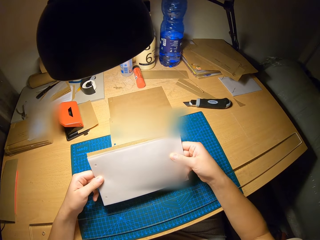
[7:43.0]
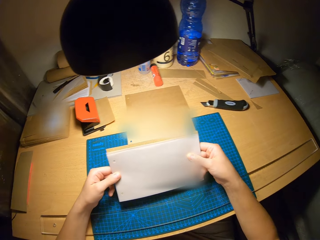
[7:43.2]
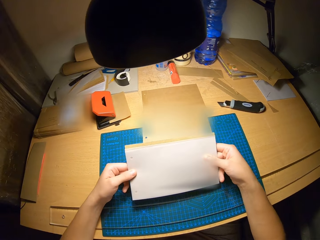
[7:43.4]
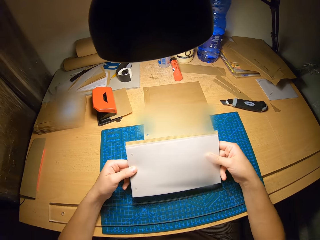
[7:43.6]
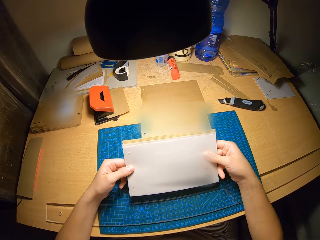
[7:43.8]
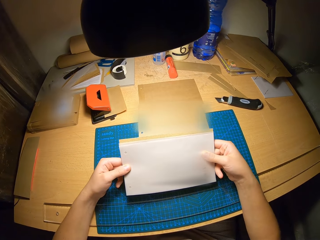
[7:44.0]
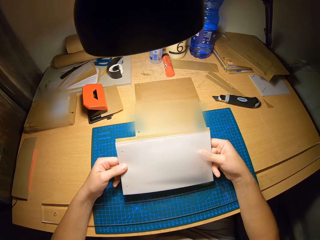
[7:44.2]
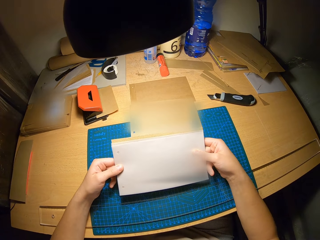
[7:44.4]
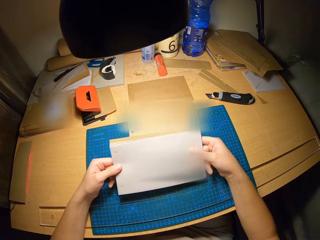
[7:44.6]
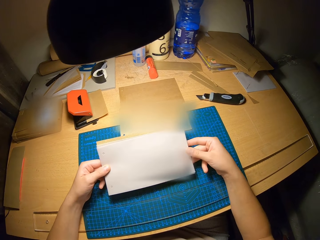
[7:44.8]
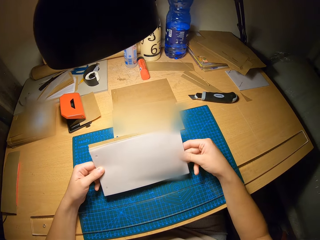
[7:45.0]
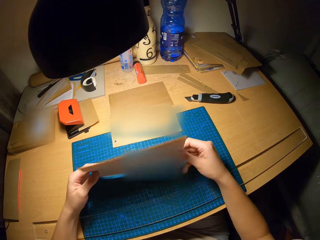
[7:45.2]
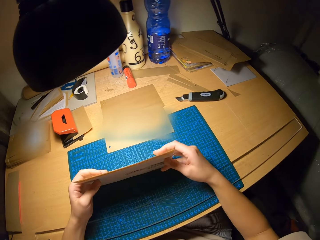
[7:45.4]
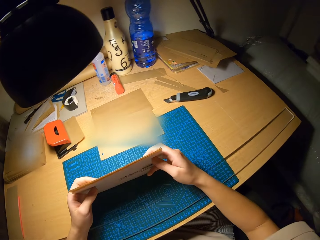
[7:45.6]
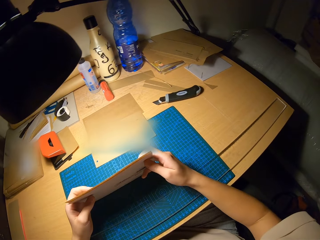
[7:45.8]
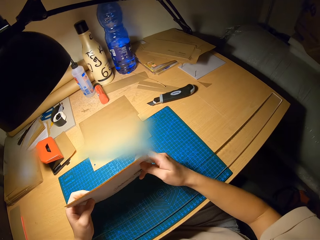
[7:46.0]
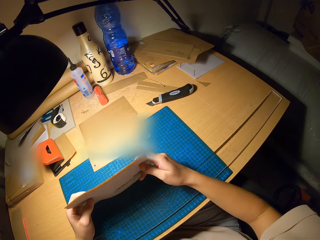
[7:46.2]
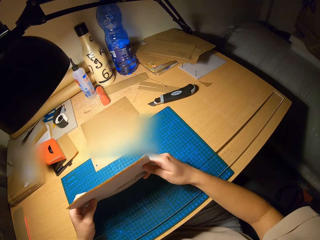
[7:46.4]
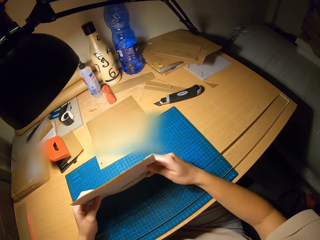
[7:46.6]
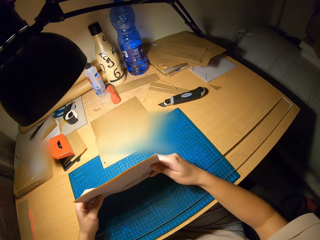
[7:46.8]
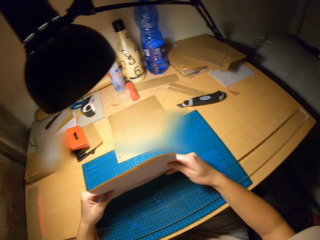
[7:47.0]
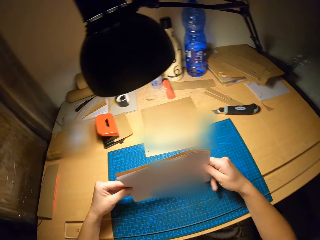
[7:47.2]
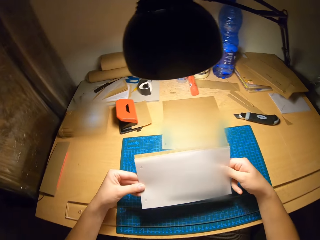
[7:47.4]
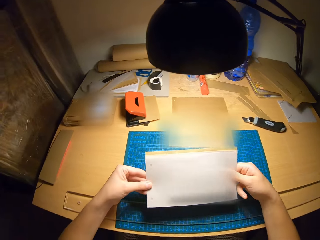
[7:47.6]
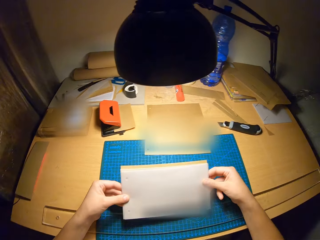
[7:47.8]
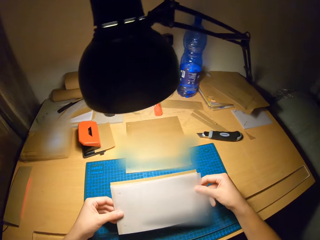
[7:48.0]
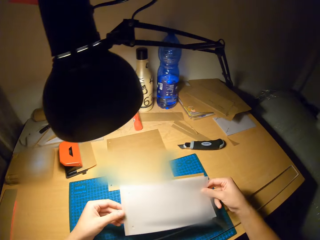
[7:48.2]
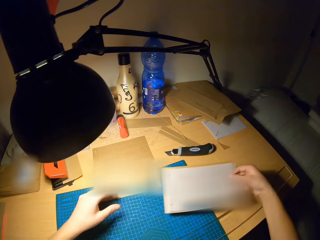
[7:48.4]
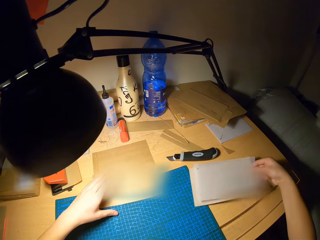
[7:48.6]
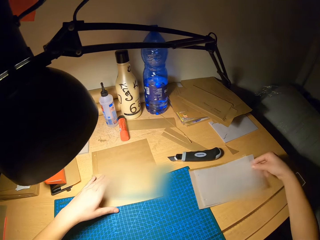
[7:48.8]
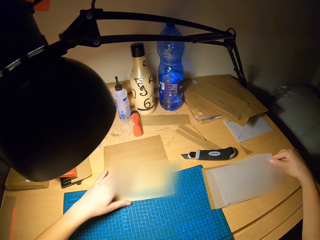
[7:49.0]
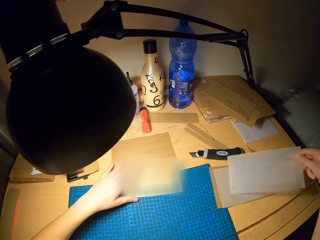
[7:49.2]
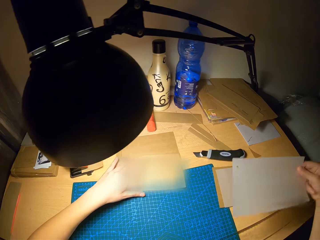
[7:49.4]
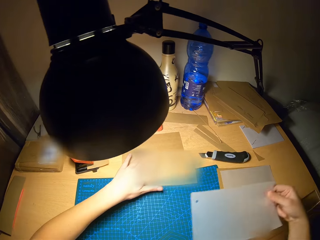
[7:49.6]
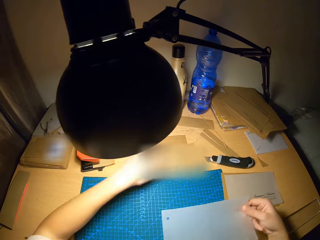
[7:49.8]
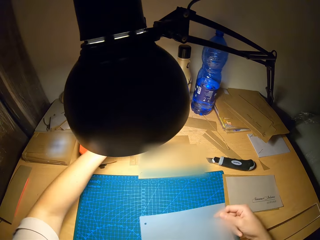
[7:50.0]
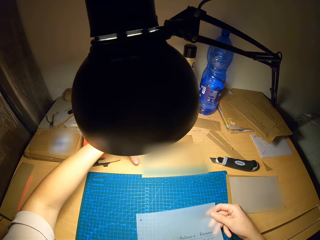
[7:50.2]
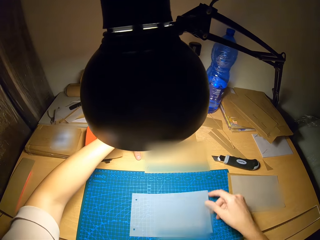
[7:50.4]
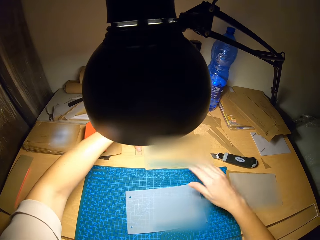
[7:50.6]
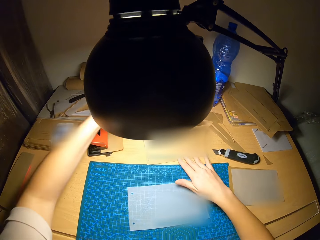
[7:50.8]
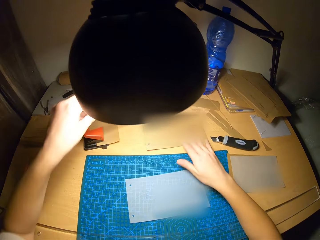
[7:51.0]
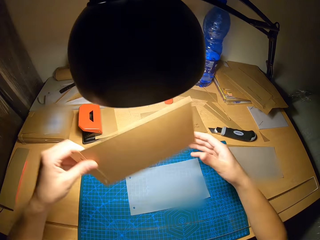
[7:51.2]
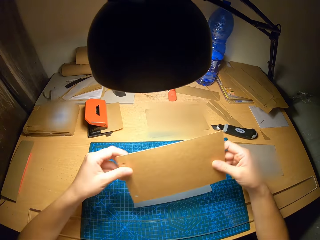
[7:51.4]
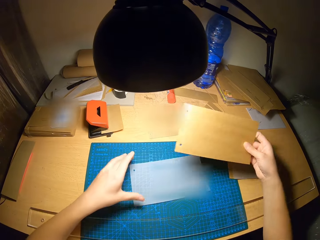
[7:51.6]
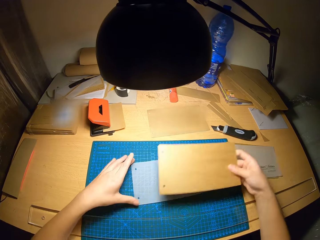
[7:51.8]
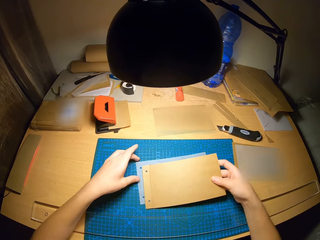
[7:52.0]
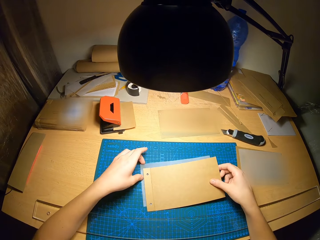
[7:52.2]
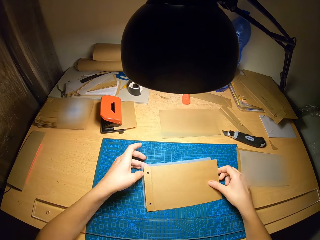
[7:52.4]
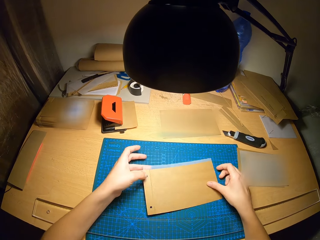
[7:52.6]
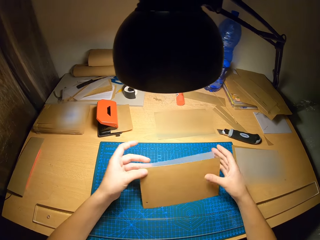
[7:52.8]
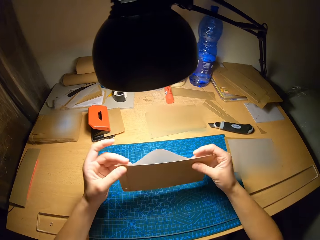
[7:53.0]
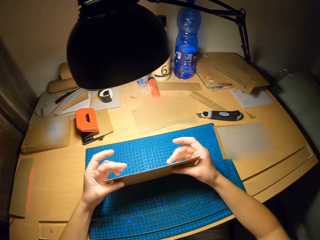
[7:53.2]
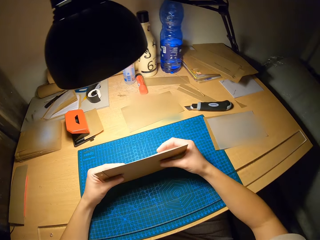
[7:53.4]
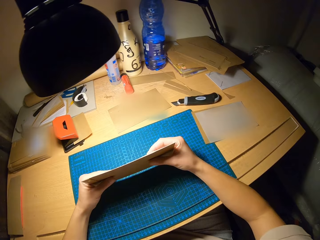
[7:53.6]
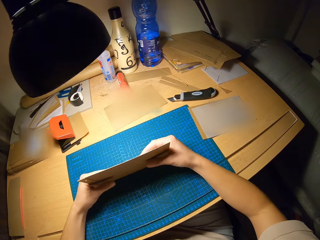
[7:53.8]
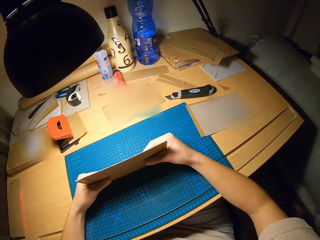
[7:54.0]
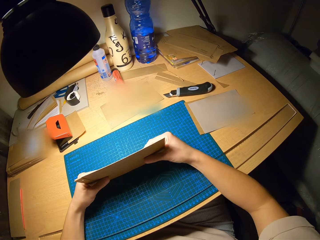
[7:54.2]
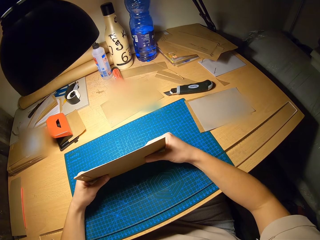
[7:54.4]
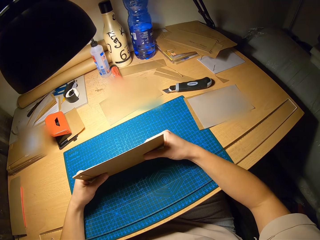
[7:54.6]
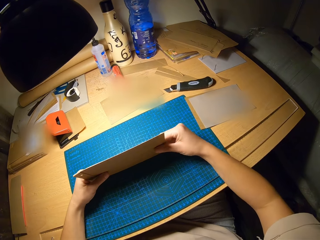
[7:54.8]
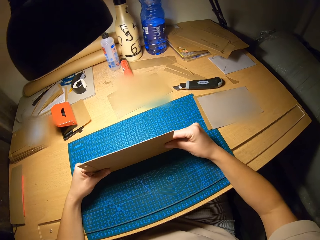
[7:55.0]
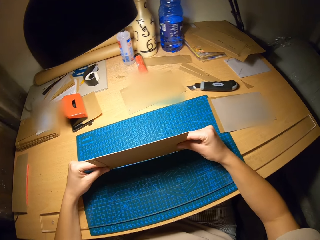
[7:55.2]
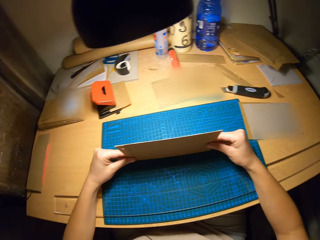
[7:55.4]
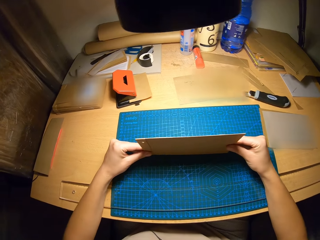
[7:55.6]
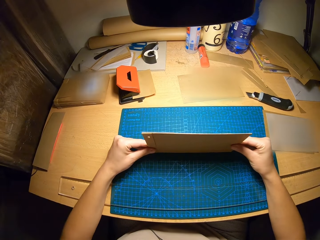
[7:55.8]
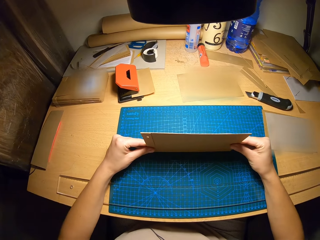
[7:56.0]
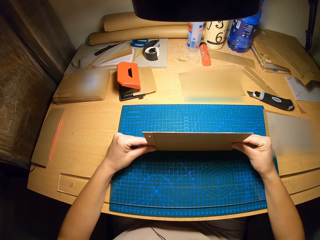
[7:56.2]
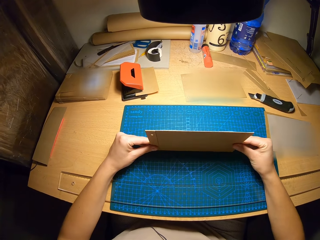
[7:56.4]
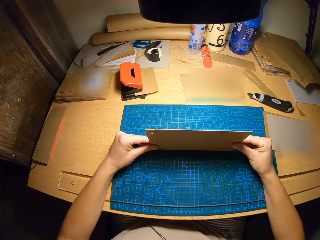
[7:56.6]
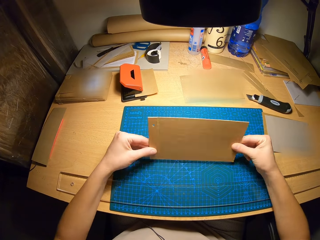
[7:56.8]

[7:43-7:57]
The camera wearer stares at the craft papers in his hands. He adjusts the papers on the craft table with his hands. He drops the craft papers on the table with his right hand. He picks up the paper on the table with his right hand. He moves the craft papers on the table. He drops the papers on the craft mat with his right hand. He picks up the paper on the table with his right hand. He moves the paper to his right hand. He puts together the craft papers on the cutting mat. He drops the paper on the craft mat. He holds the craft papers on the cutting mat with his hands. He stares at the craft papers in his hands.

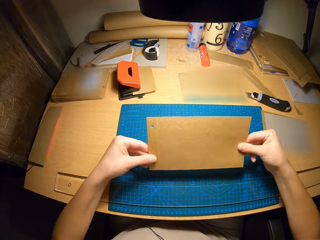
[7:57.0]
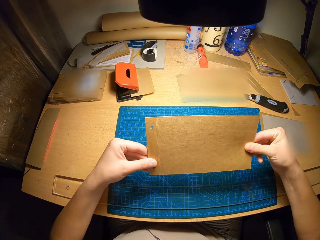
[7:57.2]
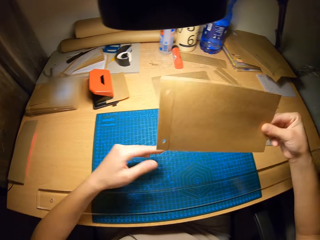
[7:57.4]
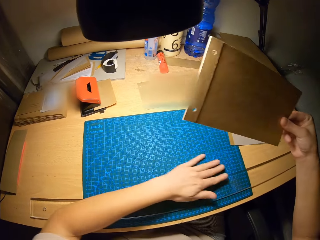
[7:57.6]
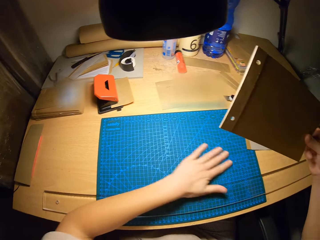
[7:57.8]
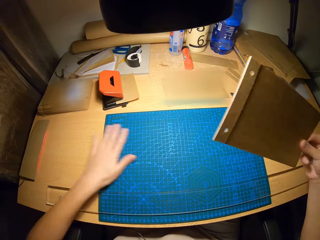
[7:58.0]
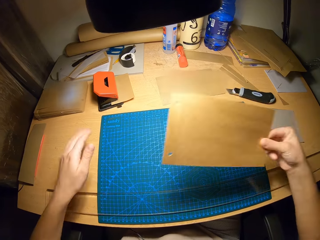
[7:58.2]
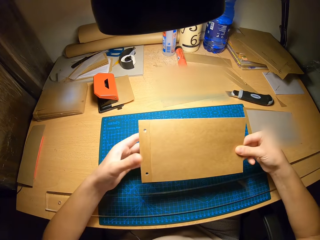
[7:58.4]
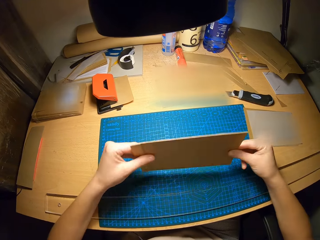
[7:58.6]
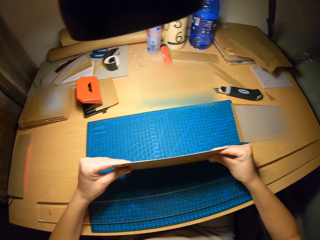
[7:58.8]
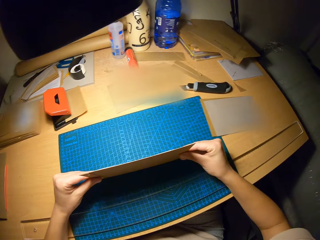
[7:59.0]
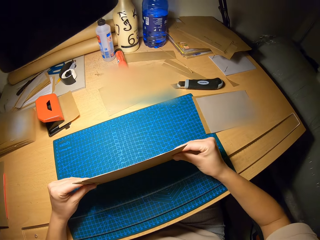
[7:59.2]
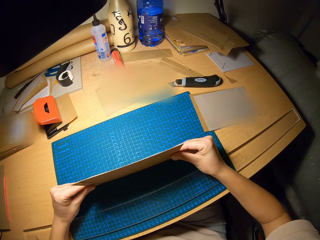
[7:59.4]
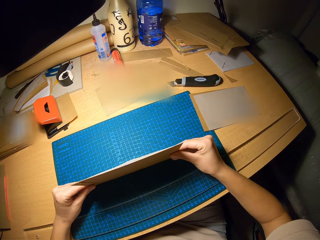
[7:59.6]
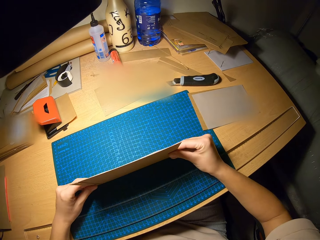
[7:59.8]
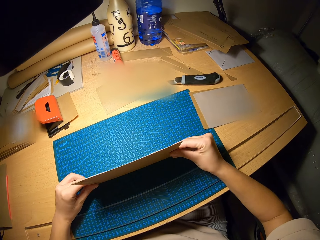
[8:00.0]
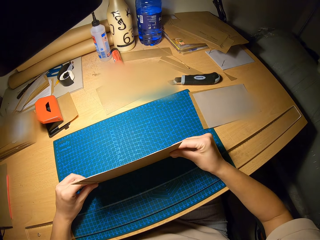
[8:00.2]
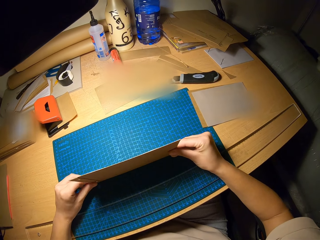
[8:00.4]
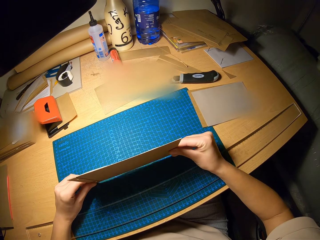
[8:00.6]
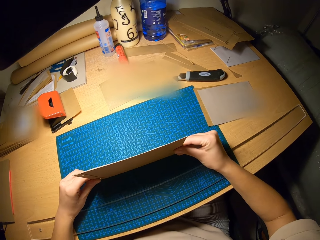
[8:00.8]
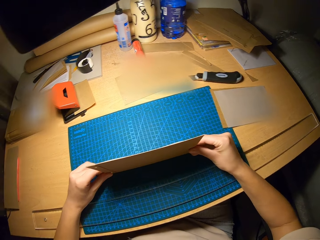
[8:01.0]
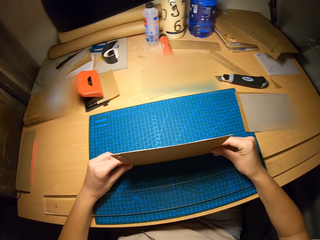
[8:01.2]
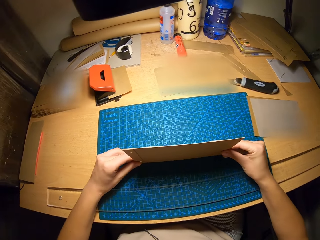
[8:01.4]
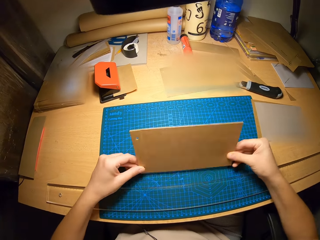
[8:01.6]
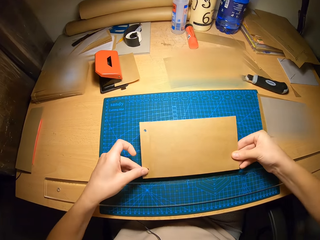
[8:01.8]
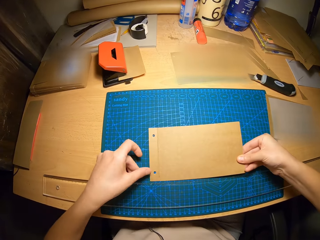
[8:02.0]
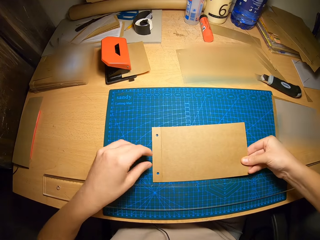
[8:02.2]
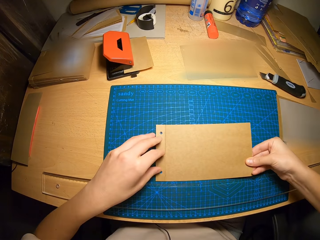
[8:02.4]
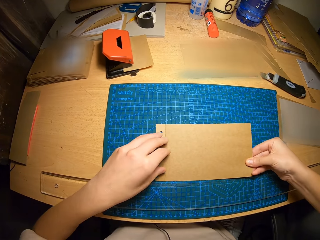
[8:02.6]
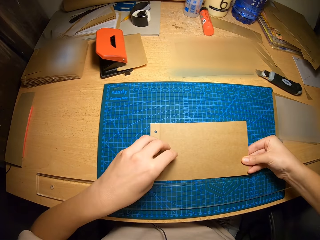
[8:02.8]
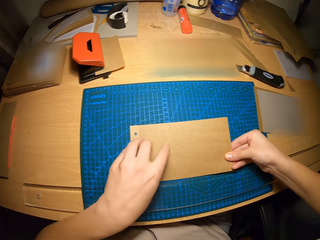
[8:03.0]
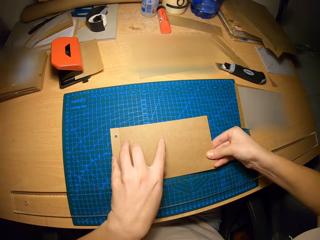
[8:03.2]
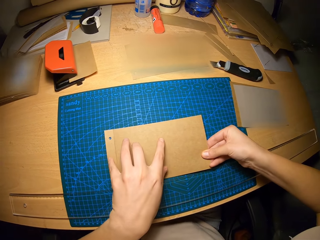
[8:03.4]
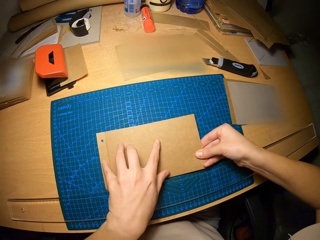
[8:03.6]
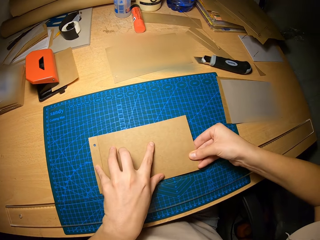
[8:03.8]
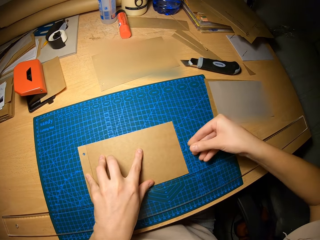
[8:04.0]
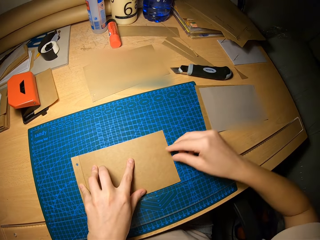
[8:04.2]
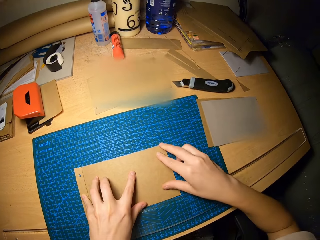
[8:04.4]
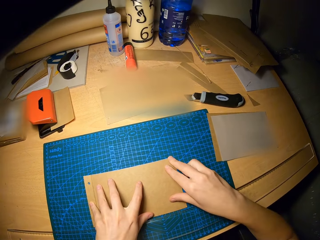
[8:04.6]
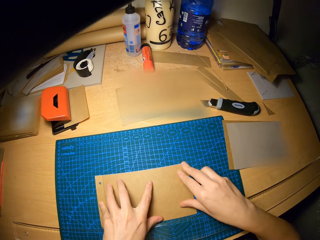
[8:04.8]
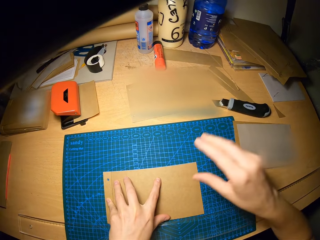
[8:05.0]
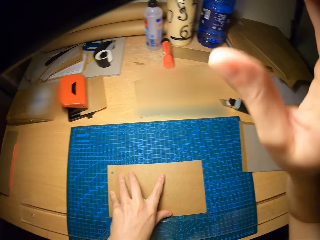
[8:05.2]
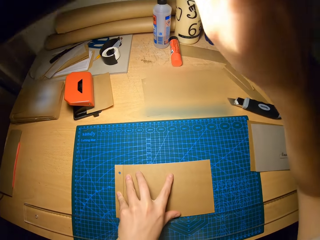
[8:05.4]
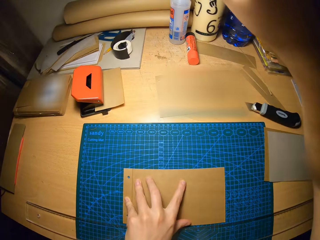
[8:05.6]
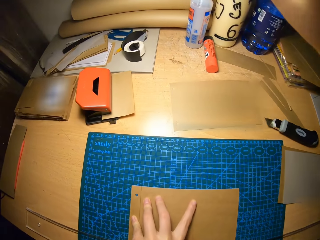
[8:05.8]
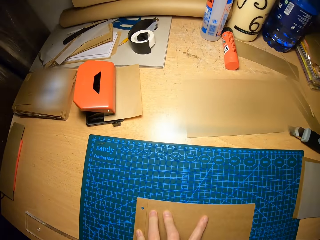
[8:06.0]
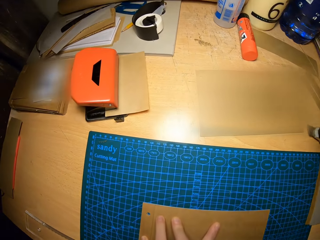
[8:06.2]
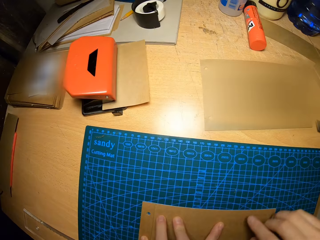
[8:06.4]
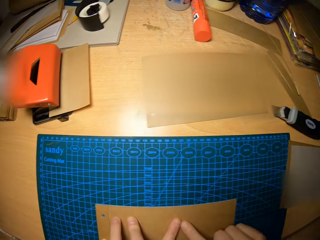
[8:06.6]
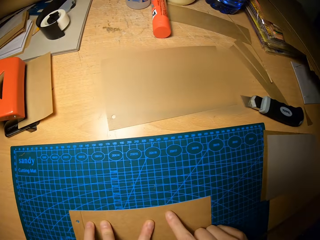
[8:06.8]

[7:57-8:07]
The camera wearer cleans the surface of the craft mat with his left hand. He holds the papers on the craft mat with his left hand. He stares at the craft papers in his hands. He drops the paper on the craft mat. He places his left hand on the paper. He places his right hand on the paper. He holds the craft papers on the cutting mat. He moves the light away with his right hand.
